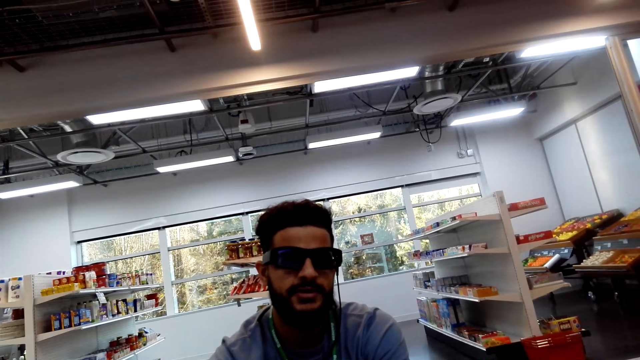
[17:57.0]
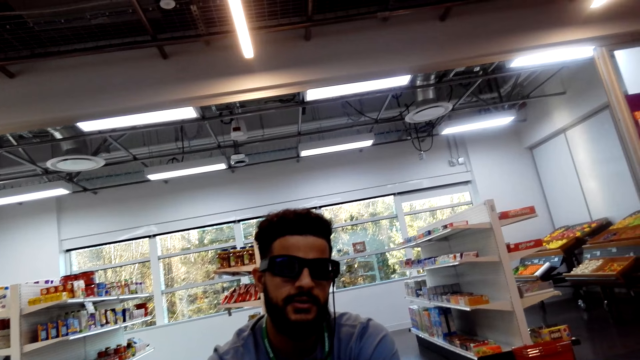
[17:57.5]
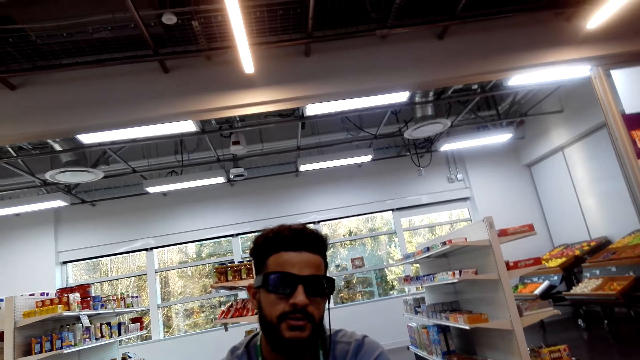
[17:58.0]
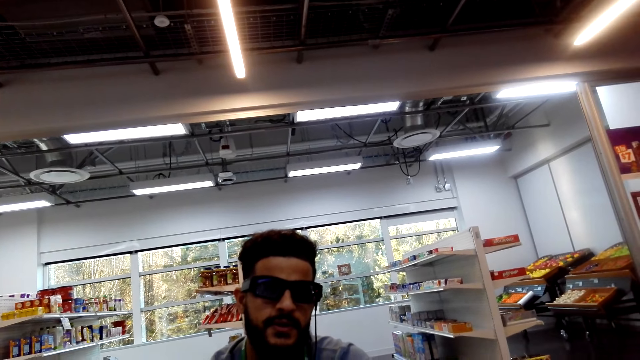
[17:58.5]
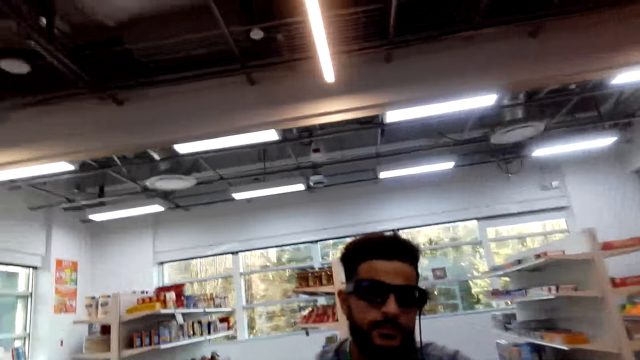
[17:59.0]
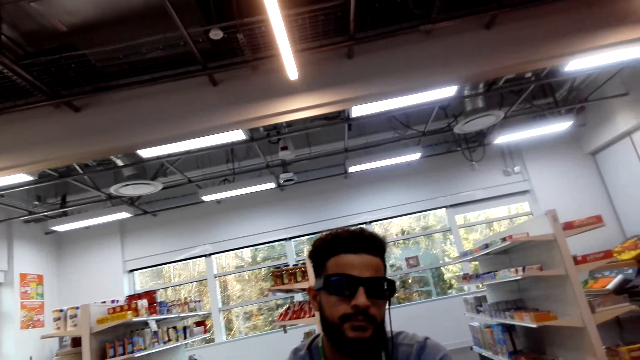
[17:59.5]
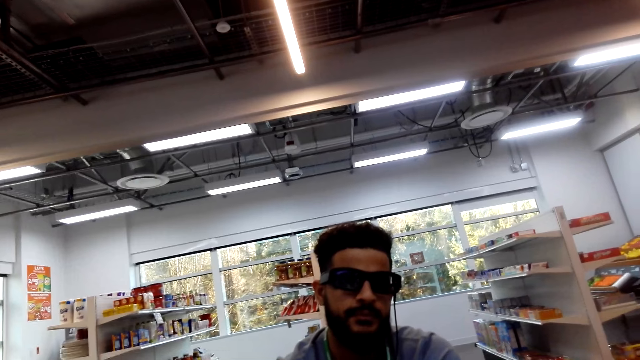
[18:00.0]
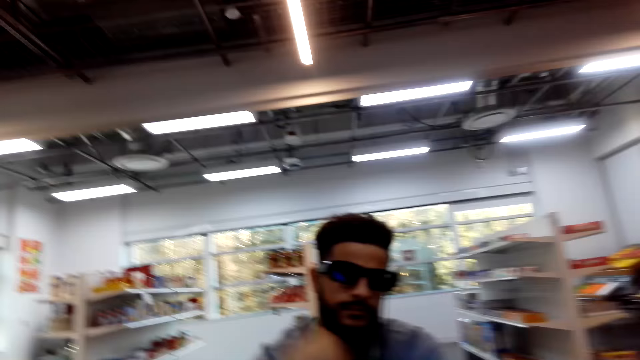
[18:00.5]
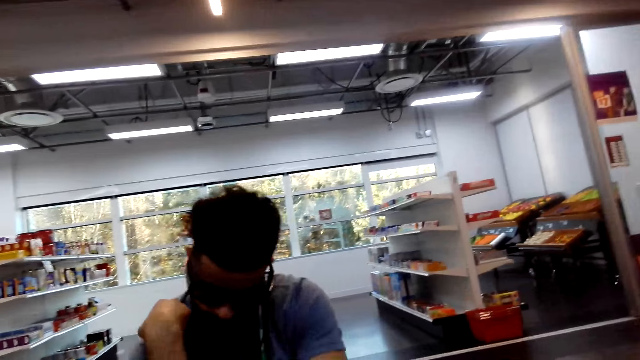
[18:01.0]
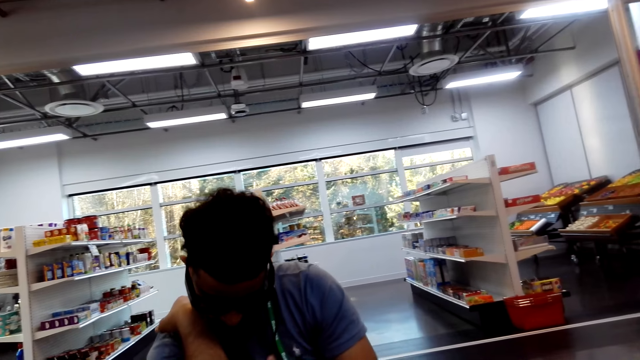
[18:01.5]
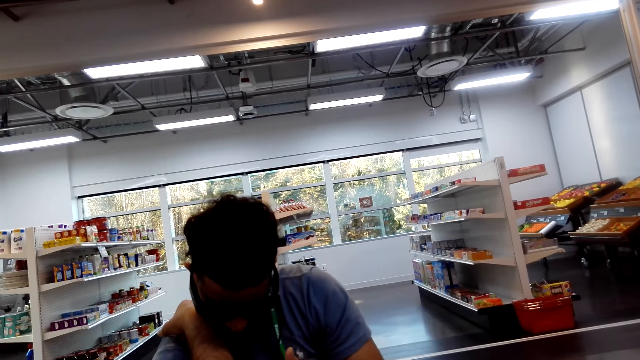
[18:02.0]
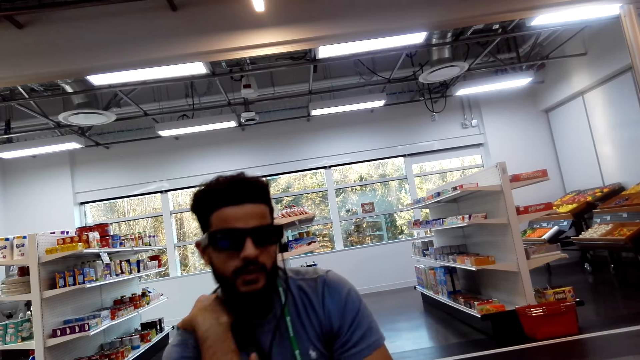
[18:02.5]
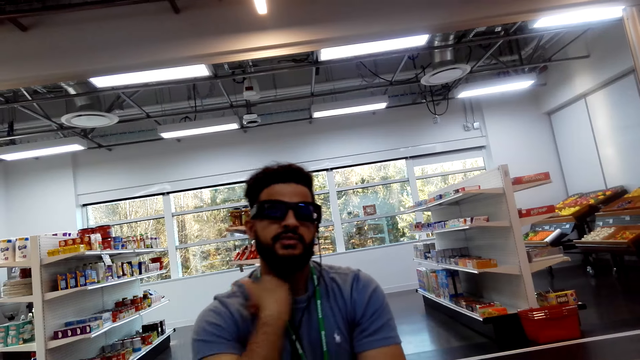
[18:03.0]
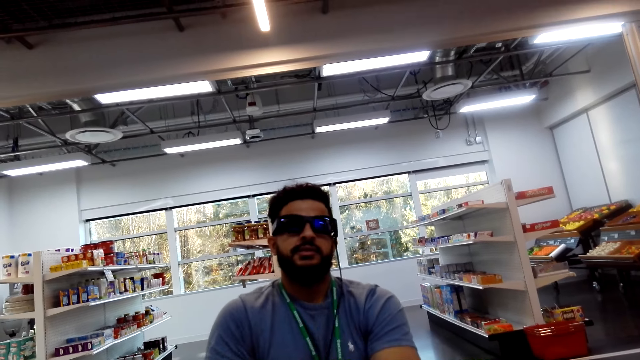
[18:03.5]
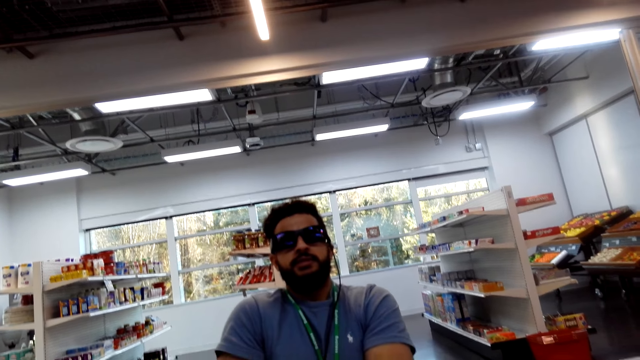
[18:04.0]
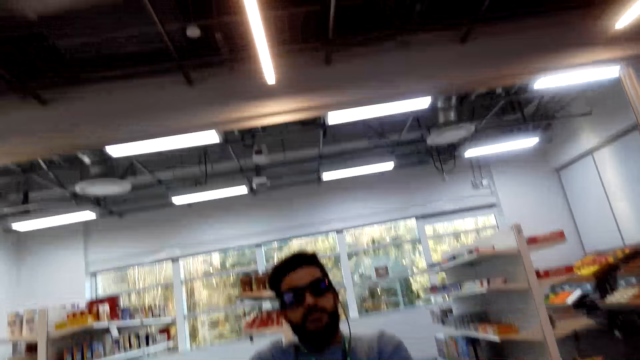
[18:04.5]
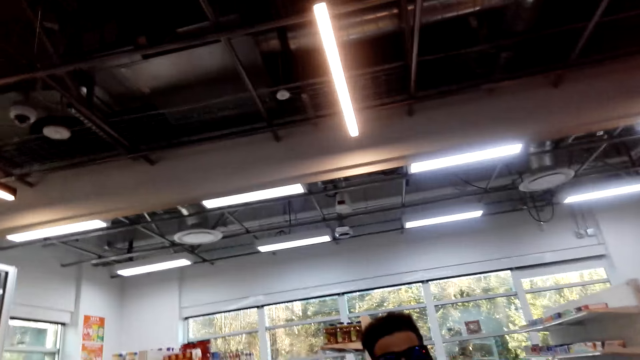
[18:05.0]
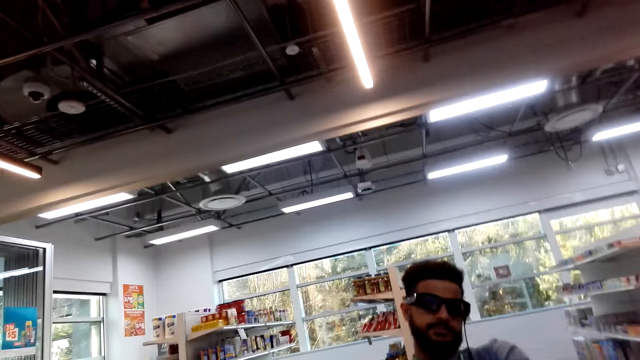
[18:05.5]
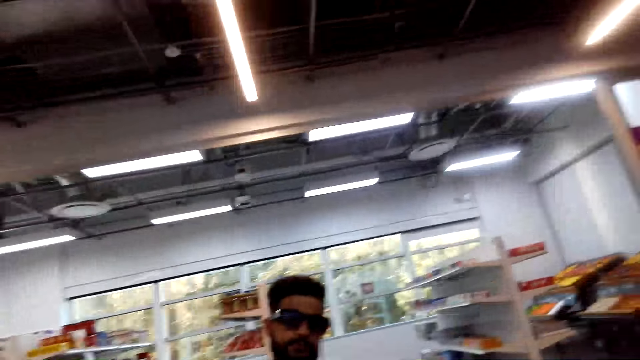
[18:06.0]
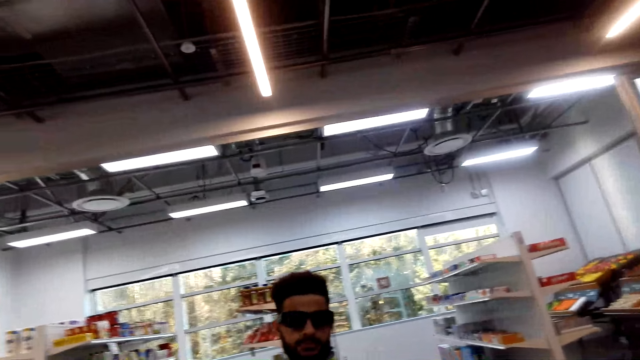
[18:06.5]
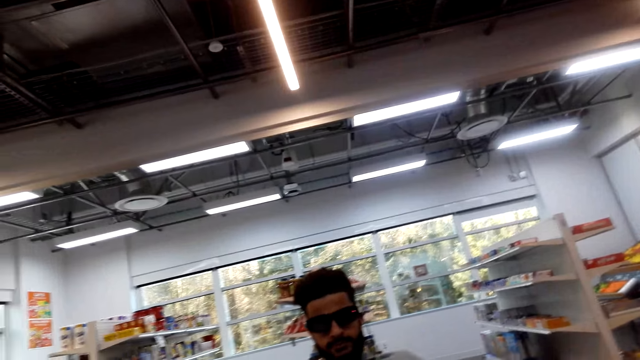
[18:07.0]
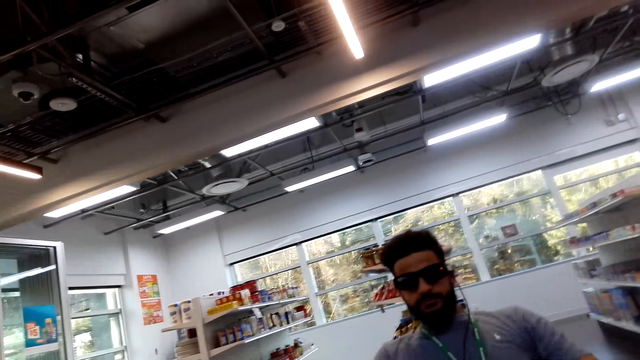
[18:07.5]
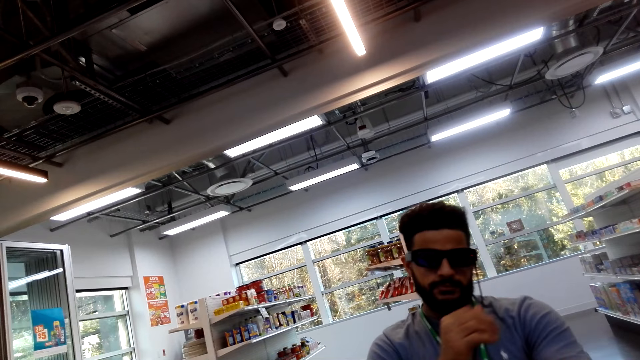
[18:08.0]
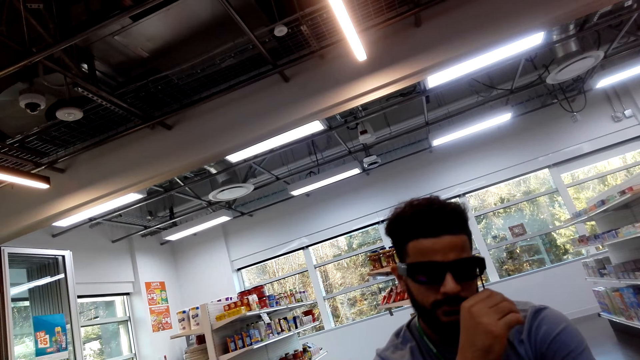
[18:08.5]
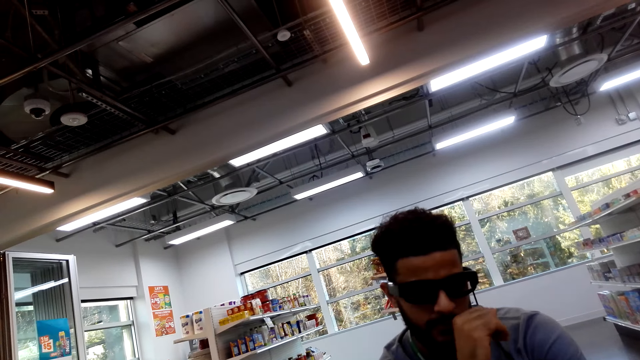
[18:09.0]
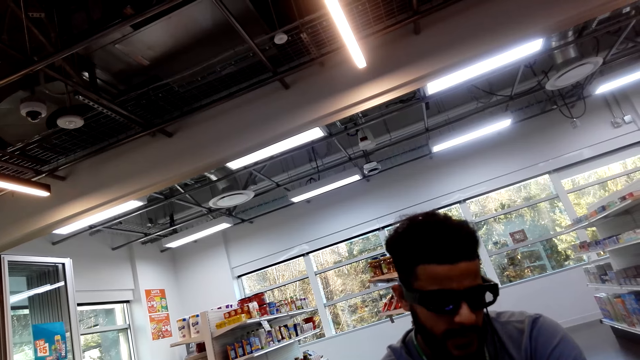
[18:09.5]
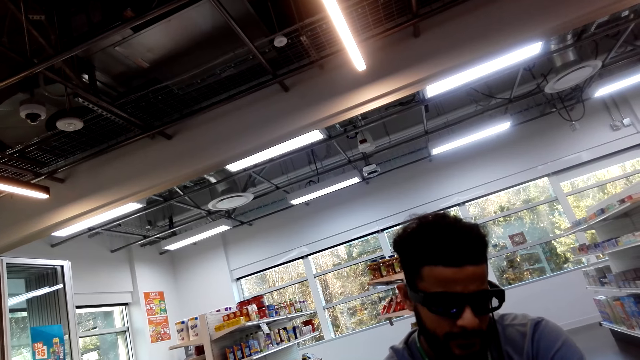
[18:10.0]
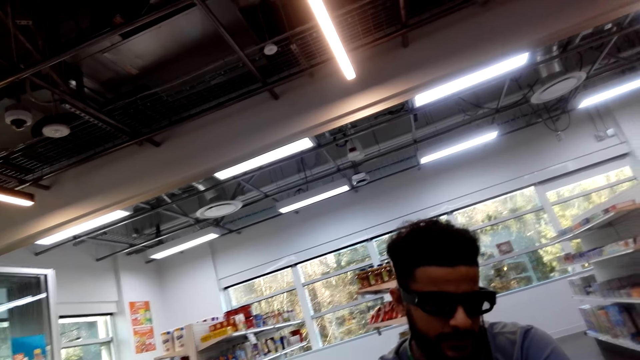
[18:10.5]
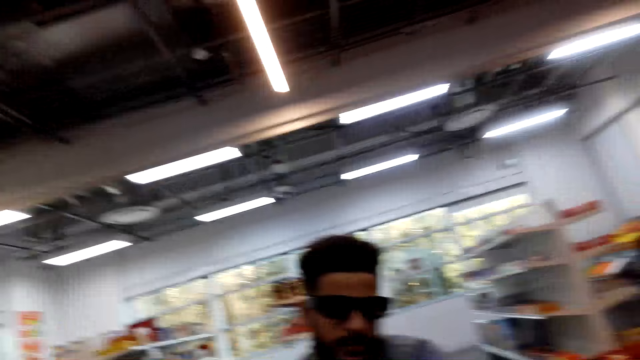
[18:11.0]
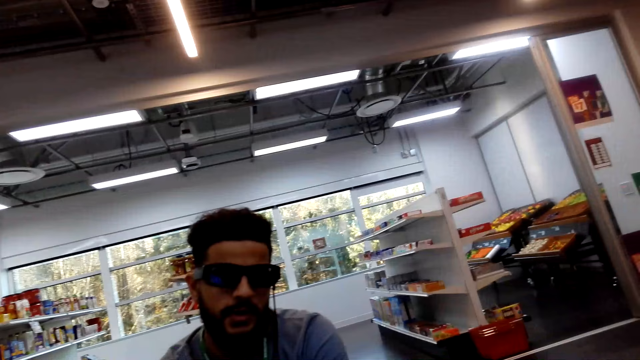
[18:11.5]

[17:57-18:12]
The camera wearer looks around the shop. They converse with the man.

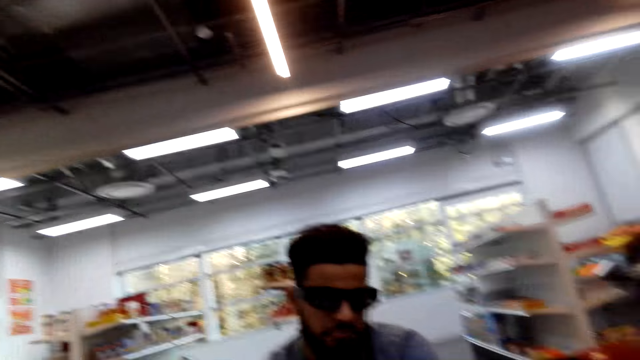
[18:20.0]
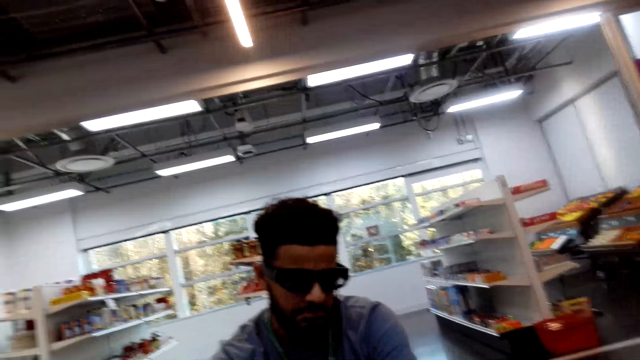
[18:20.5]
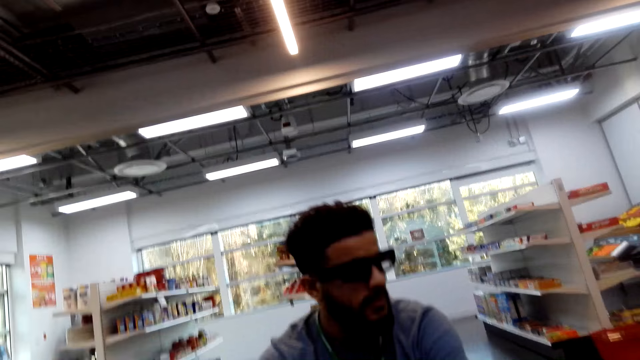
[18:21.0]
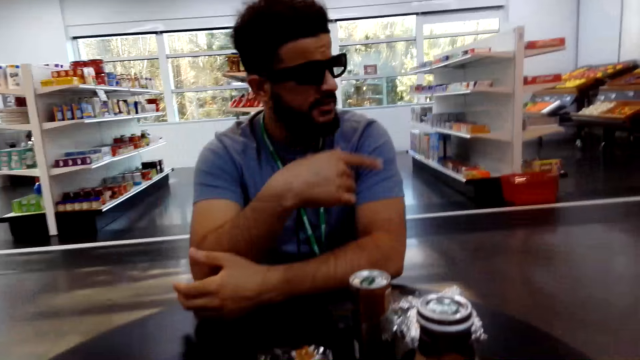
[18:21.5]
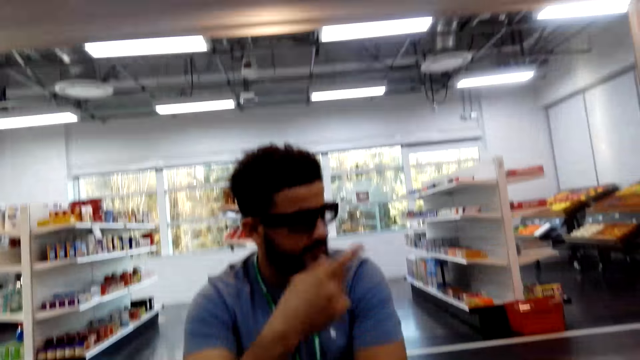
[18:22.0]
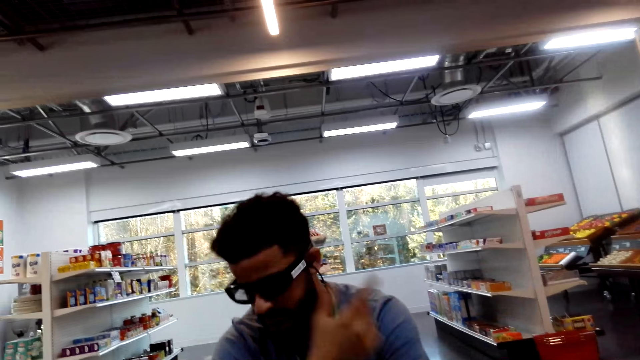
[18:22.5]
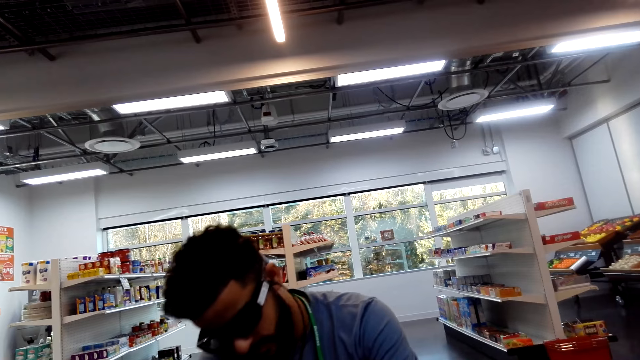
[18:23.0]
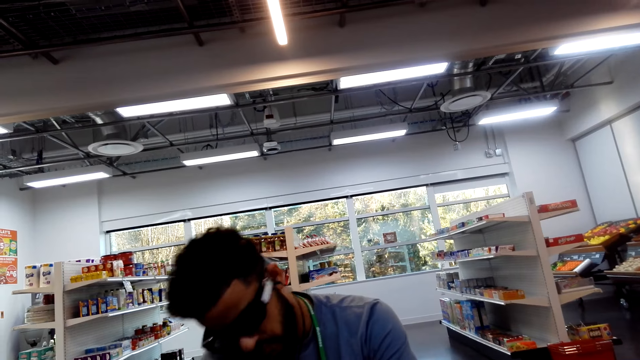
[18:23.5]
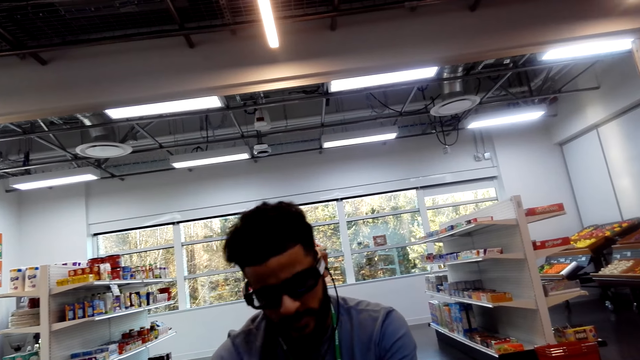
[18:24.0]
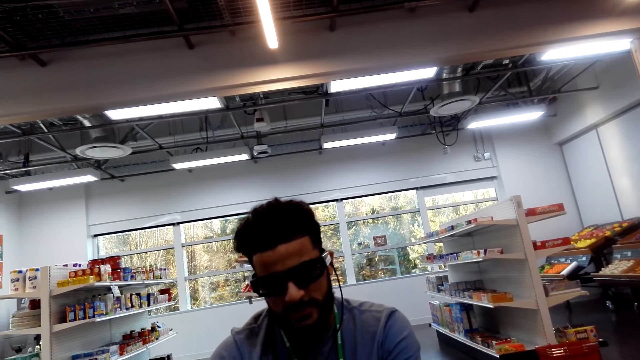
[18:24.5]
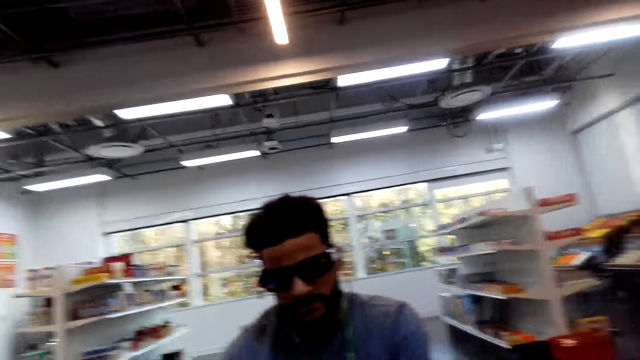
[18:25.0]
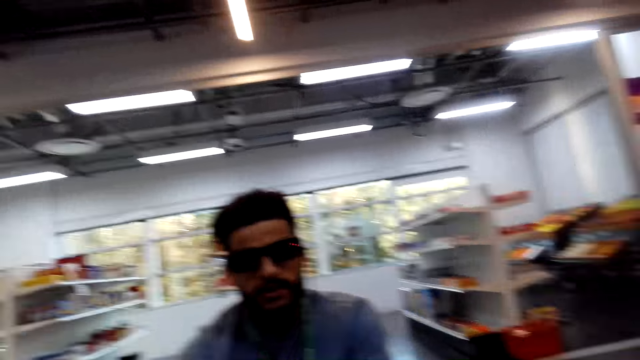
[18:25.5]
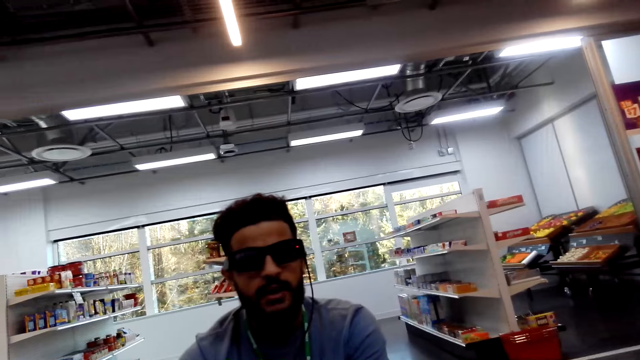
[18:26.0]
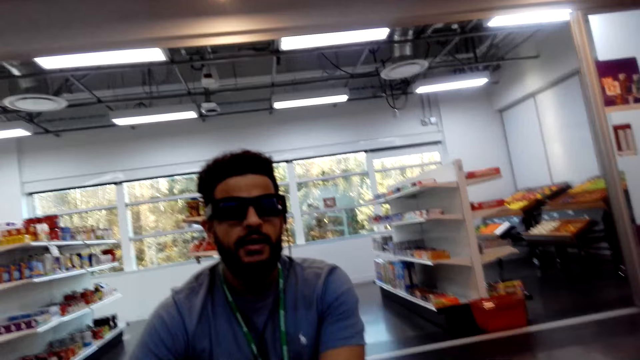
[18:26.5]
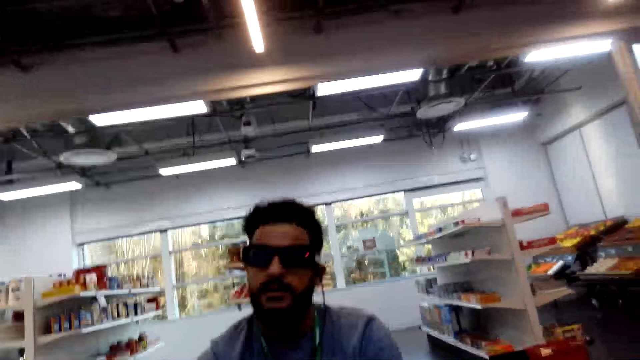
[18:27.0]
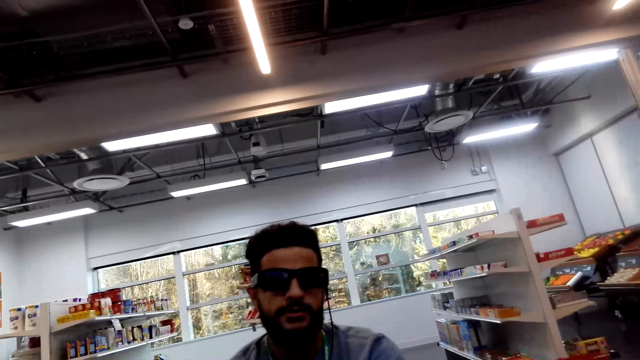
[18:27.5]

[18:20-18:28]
A man makes a hand movement and bends his head.
